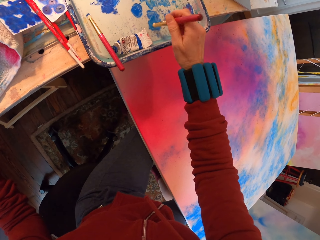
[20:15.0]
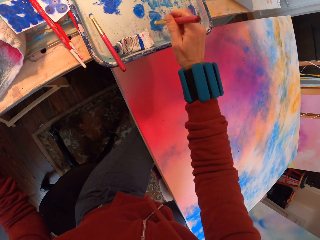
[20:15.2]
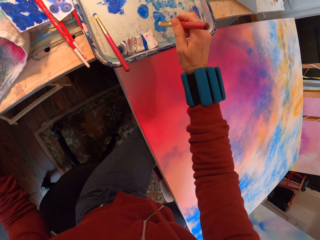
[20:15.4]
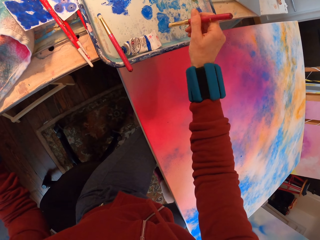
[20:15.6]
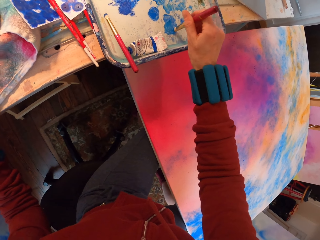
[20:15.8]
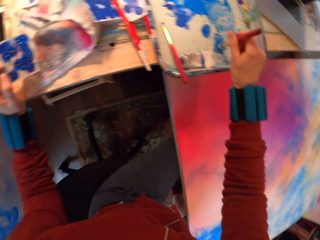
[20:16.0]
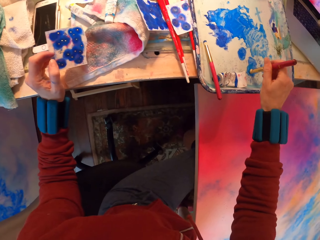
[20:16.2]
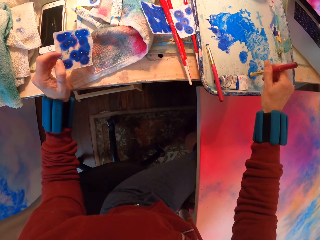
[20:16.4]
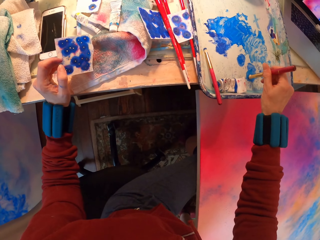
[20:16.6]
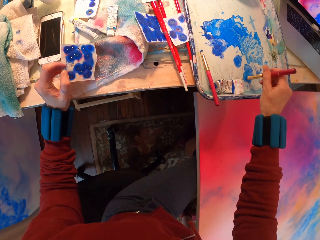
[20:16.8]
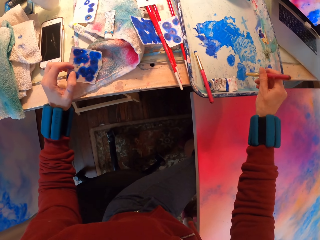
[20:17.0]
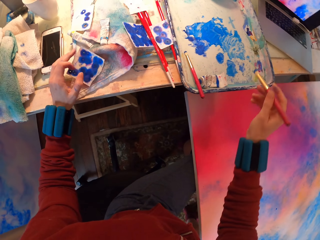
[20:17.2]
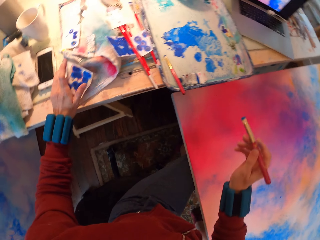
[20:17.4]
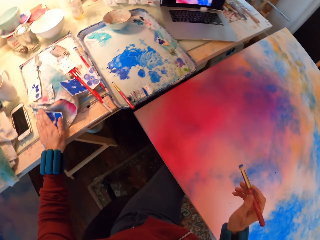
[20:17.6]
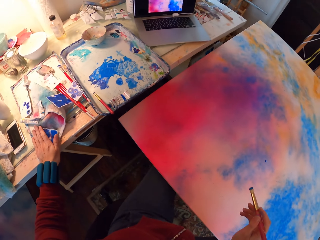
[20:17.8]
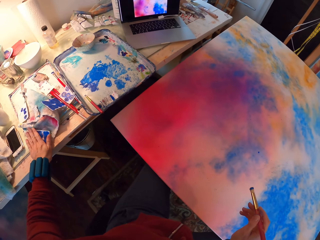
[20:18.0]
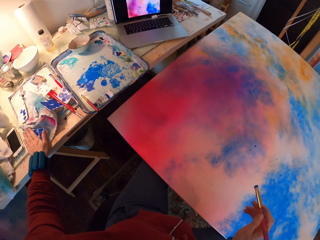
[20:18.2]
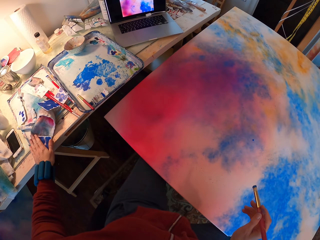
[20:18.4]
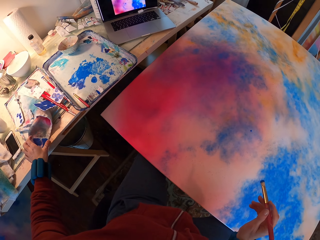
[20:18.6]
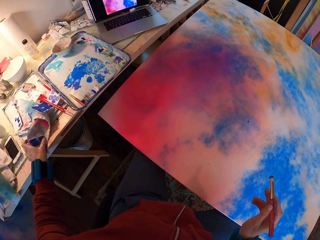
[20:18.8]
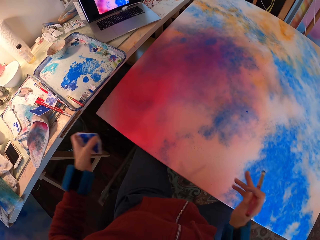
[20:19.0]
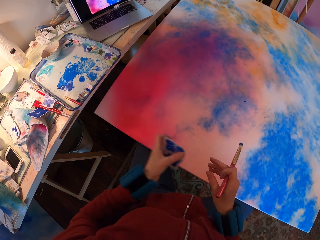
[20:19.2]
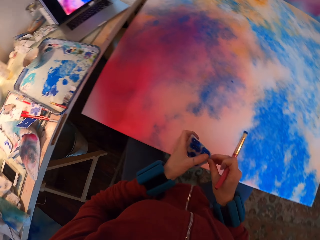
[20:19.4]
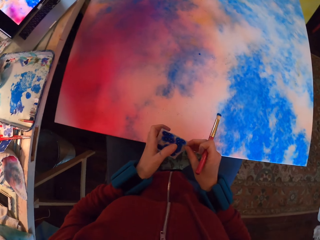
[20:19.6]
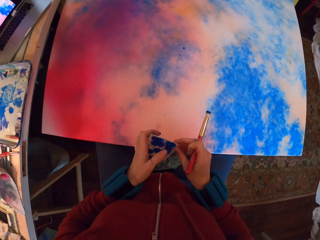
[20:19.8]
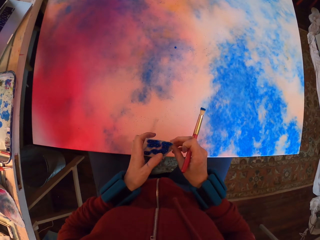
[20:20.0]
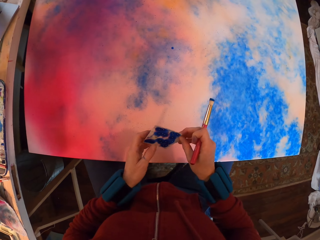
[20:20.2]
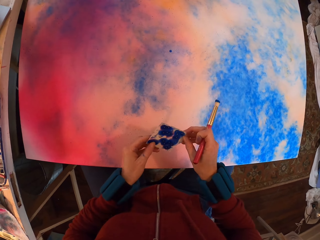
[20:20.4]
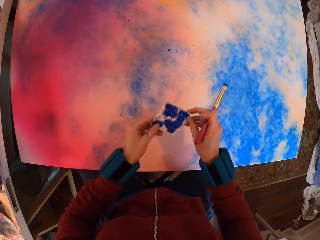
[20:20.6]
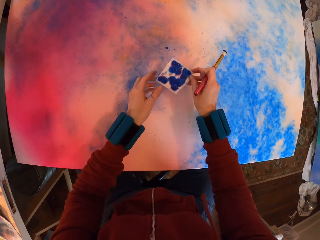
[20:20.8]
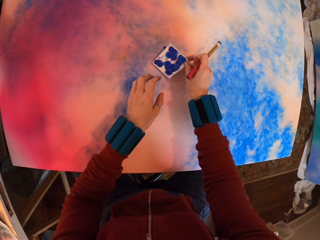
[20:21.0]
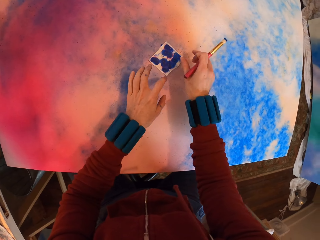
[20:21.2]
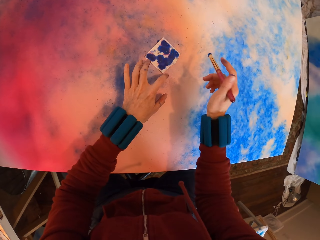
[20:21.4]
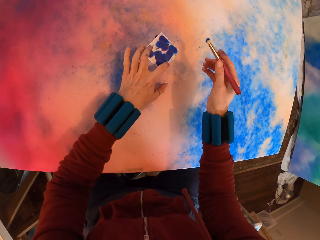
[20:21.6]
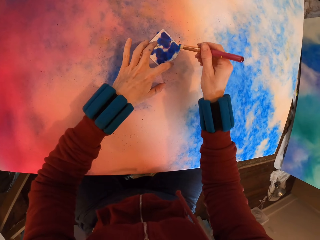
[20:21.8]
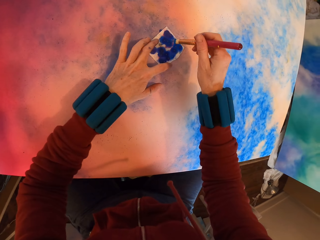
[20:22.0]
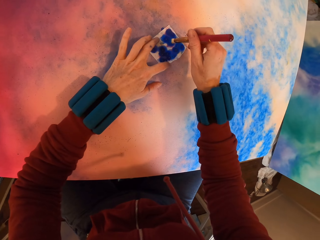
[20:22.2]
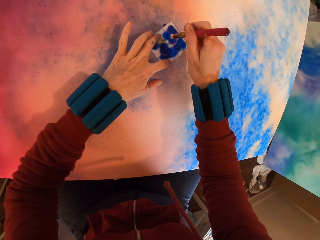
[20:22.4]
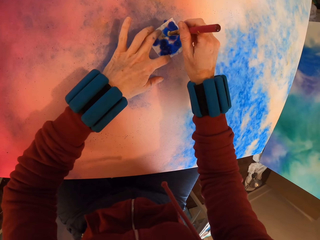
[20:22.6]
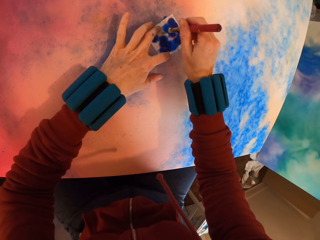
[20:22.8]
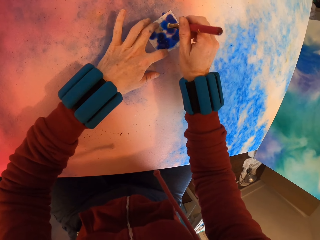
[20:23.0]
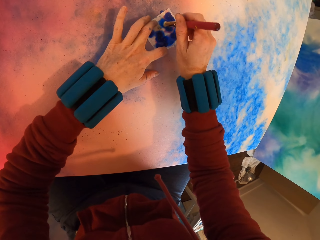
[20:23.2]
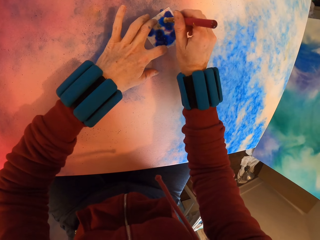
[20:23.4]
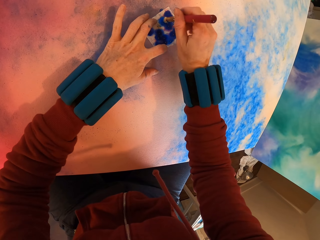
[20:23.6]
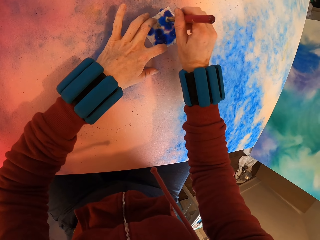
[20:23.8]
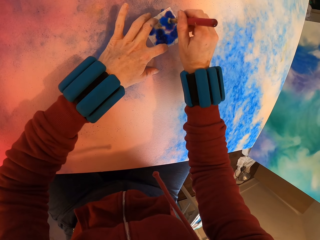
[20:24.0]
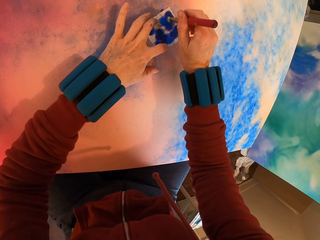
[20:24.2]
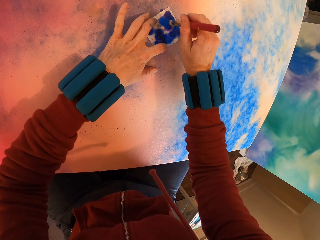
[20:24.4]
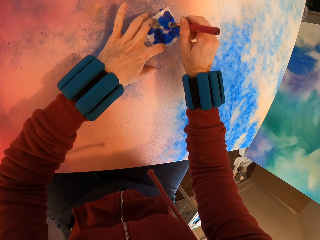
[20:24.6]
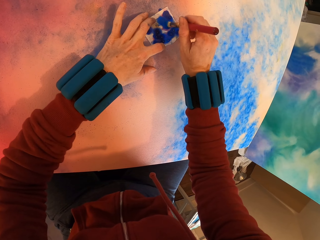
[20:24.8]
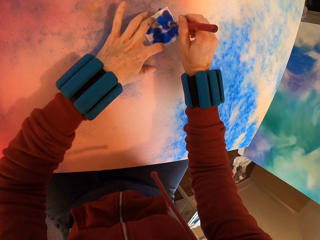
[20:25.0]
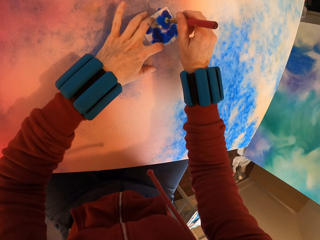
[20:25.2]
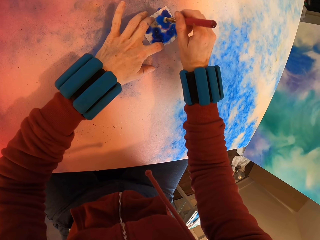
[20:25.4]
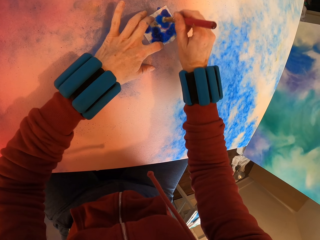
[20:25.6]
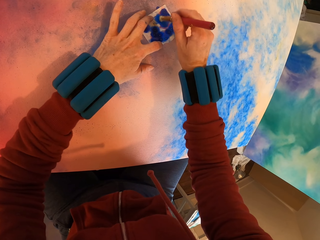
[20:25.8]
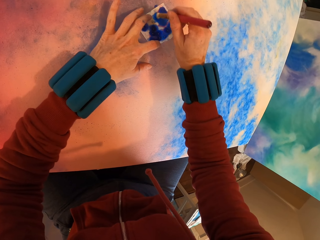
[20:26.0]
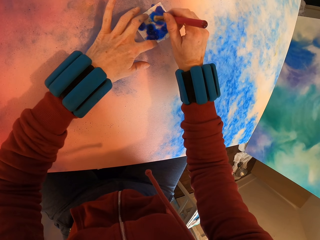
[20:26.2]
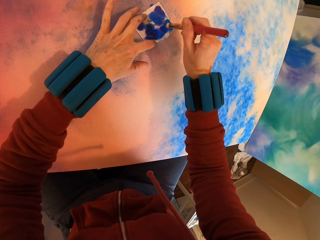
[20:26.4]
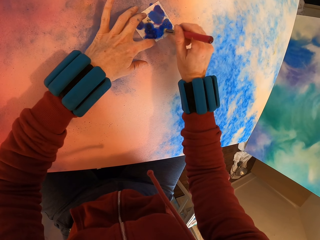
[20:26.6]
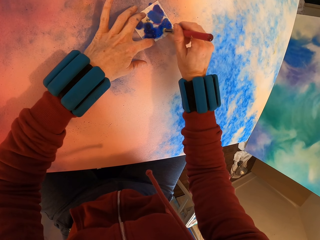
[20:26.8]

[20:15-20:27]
The camera wearer places the paper. They wipe the back of the watercolor paper. They lift the paper. They place the watercolor paper on the painting. They apply paint with the brush on the paper.

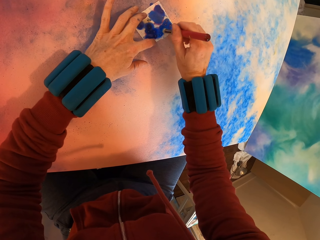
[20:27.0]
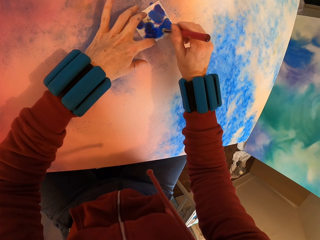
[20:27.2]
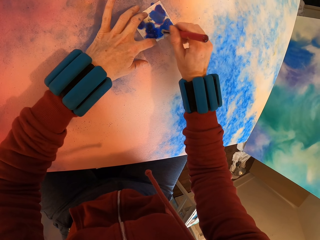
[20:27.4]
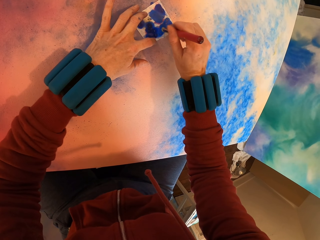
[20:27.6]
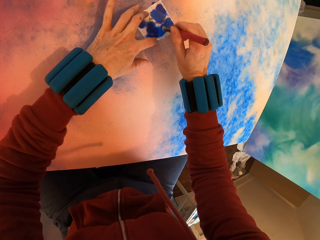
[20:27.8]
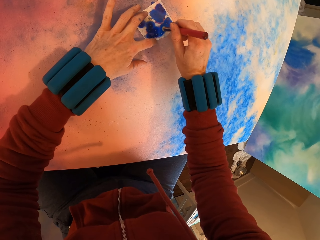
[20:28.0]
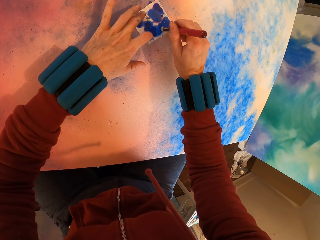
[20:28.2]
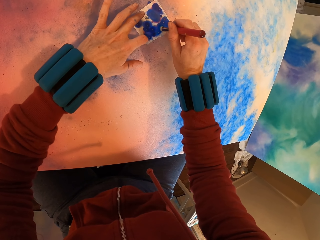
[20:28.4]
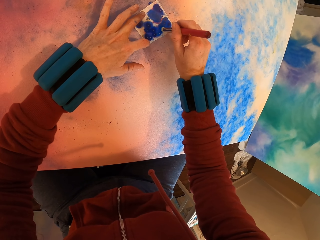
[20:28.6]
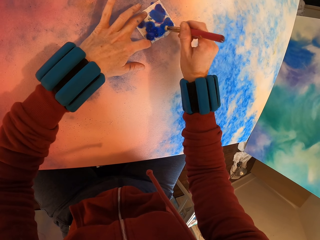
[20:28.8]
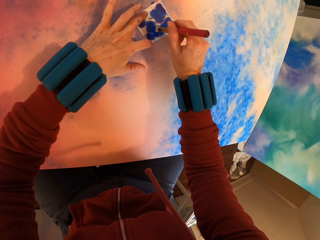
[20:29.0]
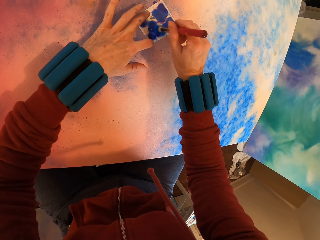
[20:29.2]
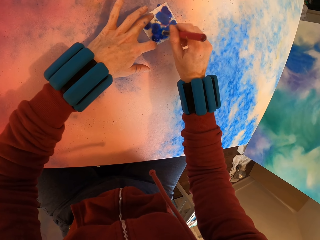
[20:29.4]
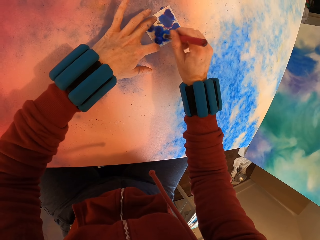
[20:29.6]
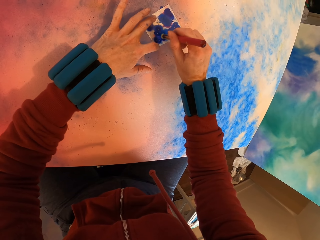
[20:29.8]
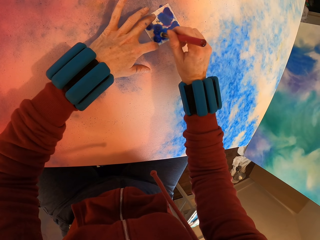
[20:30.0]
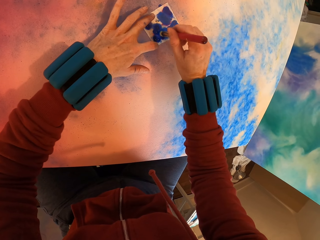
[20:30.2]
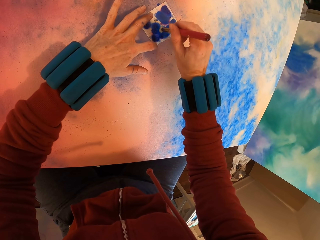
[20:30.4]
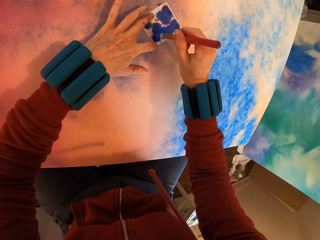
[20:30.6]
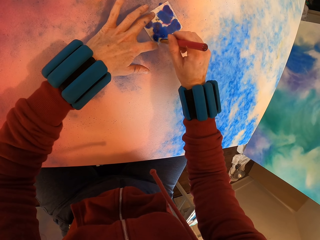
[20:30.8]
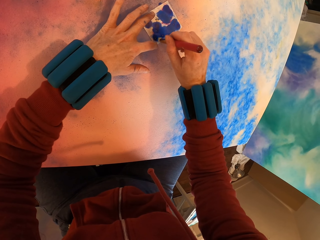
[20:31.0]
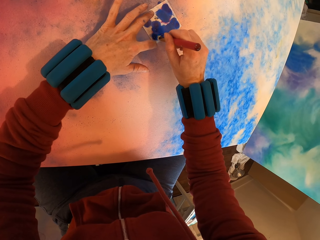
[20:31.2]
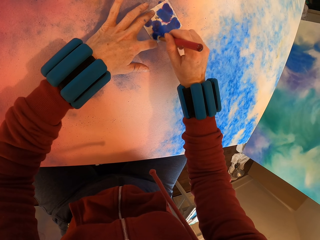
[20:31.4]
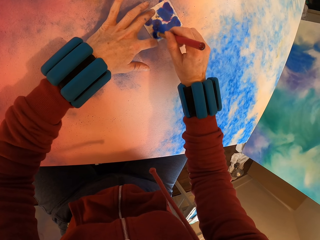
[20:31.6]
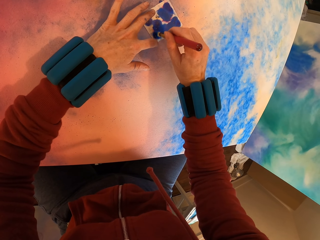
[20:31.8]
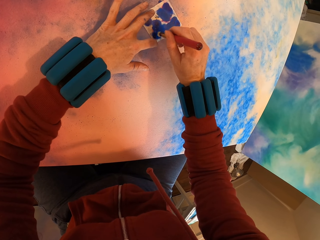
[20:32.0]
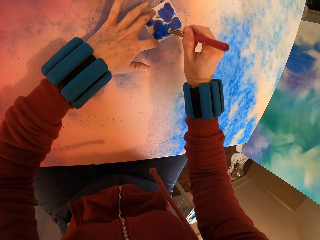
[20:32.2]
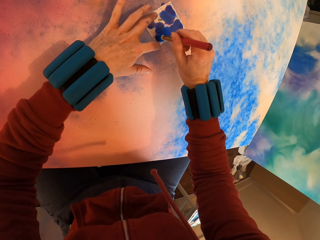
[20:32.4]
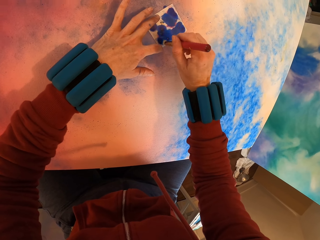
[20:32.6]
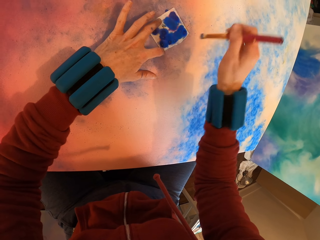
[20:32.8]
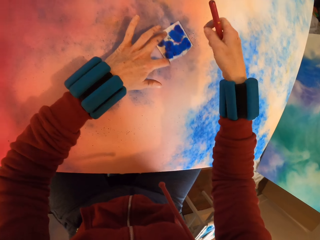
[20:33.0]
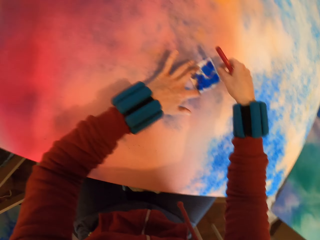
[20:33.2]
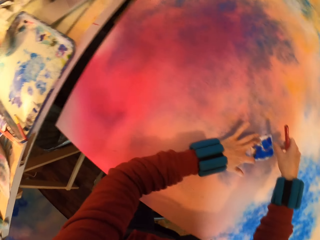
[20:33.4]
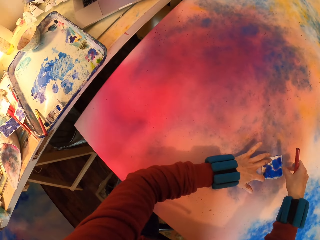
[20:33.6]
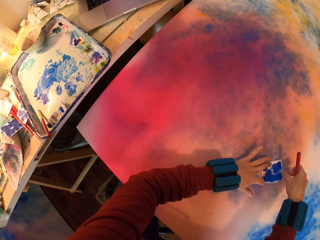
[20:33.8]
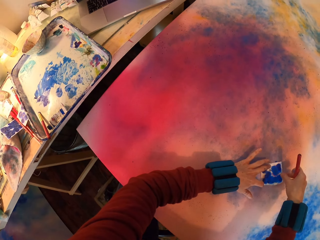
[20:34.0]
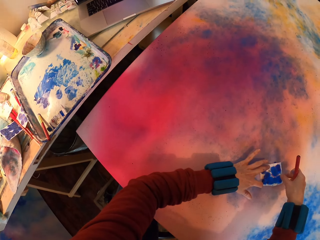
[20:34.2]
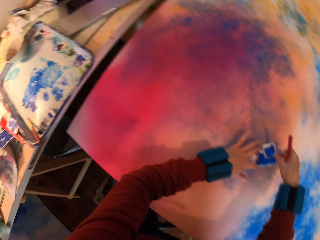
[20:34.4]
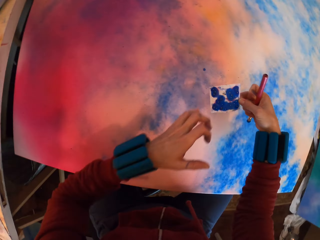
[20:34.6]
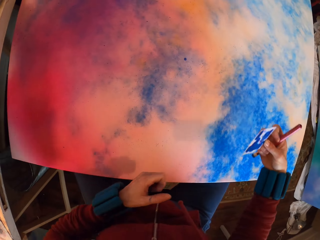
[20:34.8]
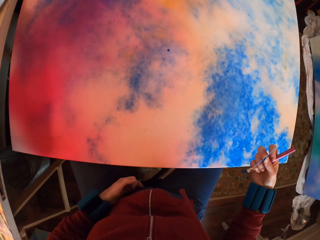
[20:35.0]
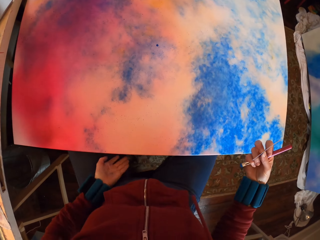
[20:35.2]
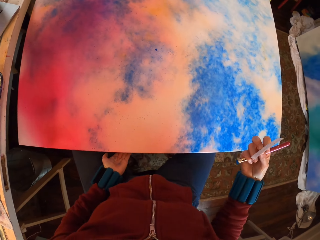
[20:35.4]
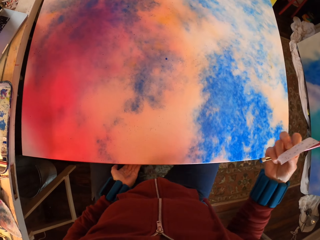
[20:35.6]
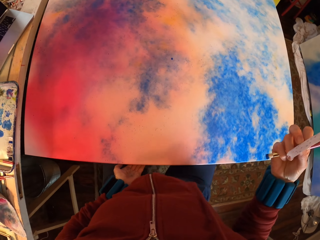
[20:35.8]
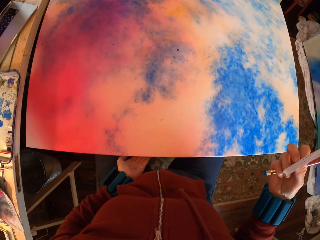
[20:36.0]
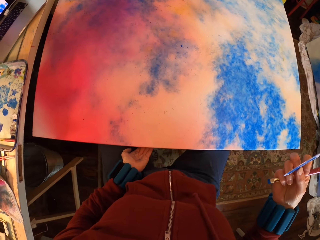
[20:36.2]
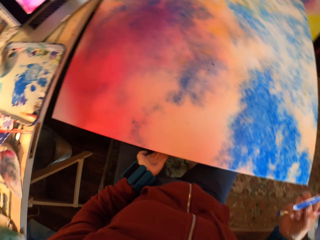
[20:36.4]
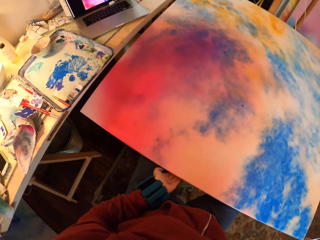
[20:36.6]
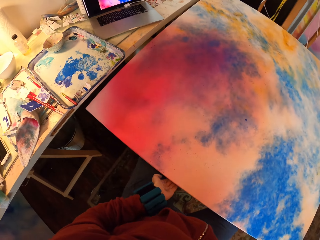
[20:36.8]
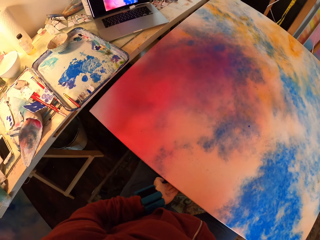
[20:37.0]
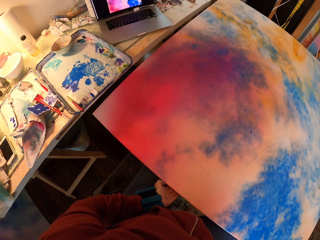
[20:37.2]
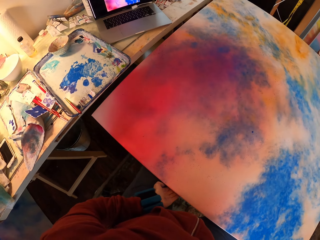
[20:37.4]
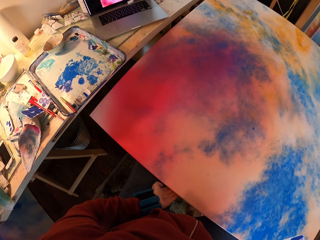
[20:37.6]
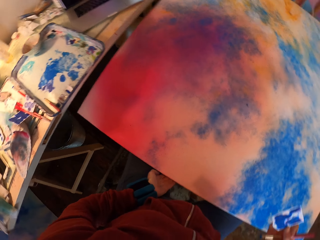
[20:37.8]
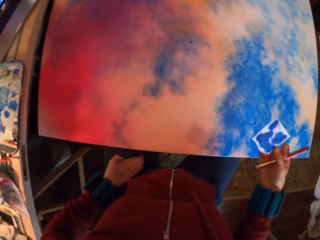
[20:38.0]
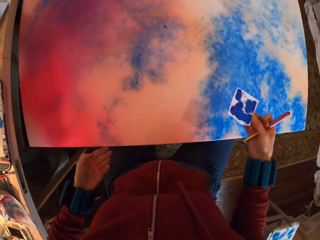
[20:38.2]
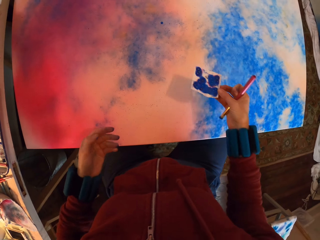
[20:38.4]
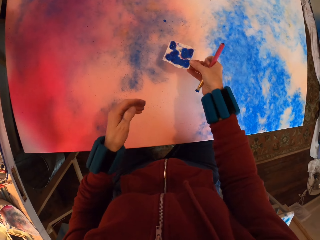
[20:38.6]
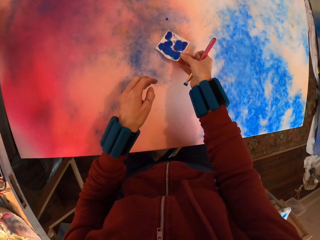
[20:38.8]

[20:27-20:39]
The camera wearer lifts the paper. He looks at the painting. He moves his legs. He lifts the canvas and places it on his thighs.
